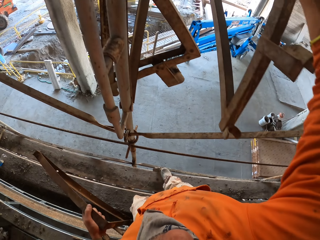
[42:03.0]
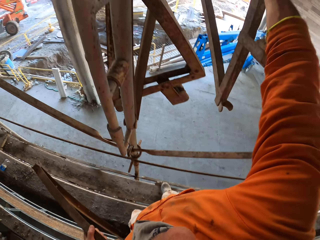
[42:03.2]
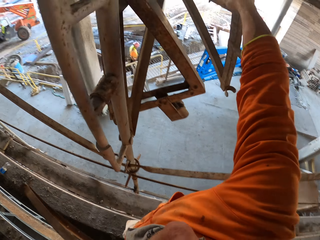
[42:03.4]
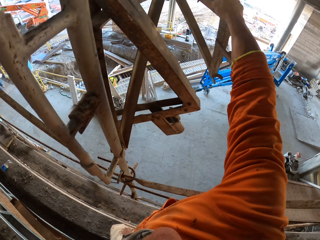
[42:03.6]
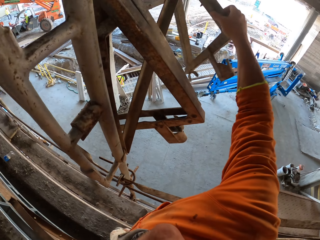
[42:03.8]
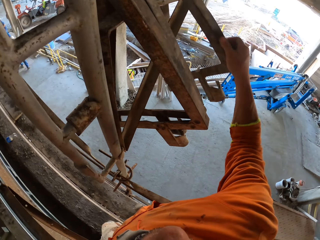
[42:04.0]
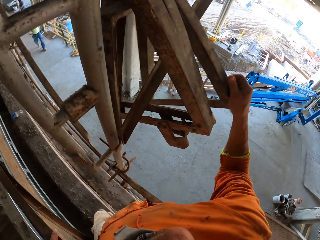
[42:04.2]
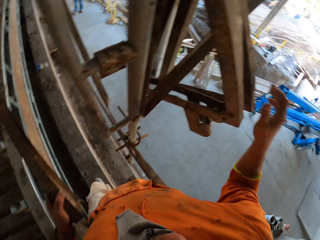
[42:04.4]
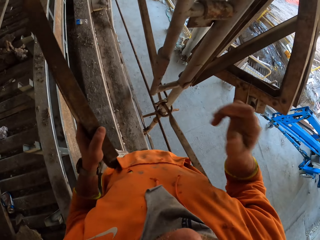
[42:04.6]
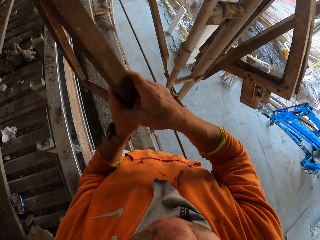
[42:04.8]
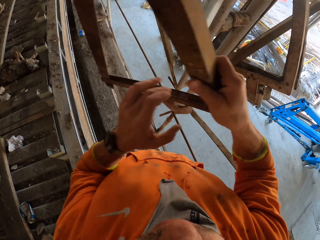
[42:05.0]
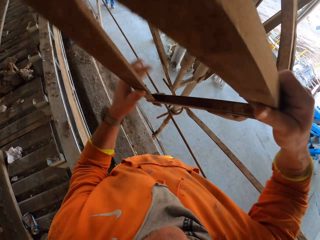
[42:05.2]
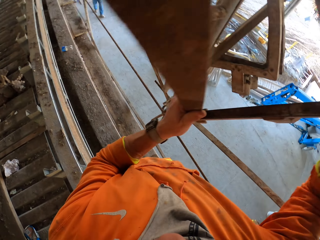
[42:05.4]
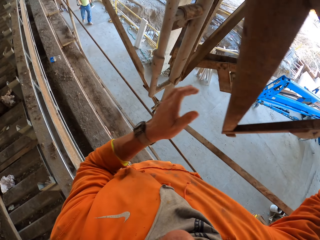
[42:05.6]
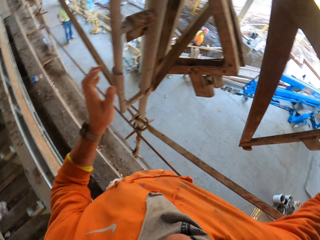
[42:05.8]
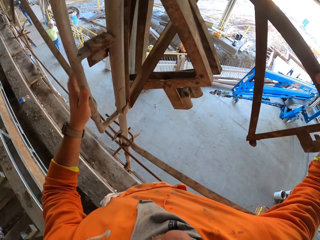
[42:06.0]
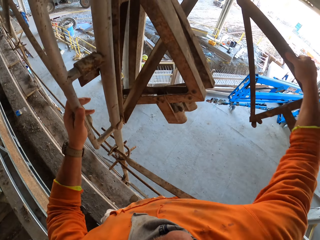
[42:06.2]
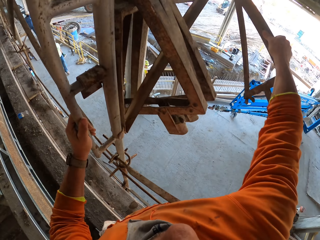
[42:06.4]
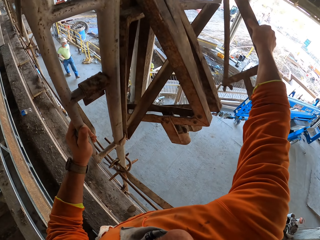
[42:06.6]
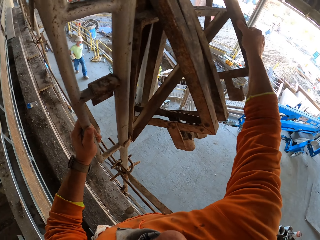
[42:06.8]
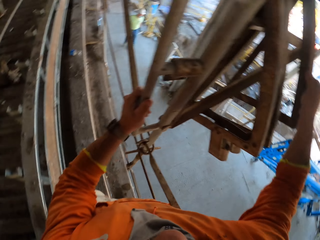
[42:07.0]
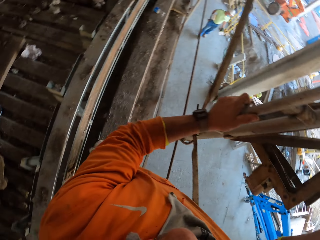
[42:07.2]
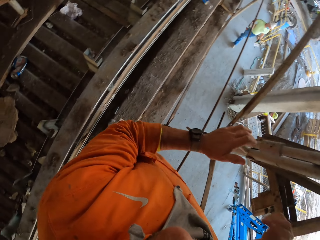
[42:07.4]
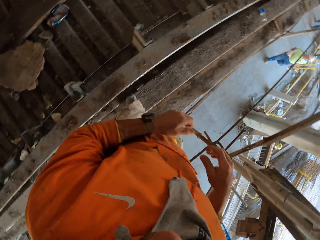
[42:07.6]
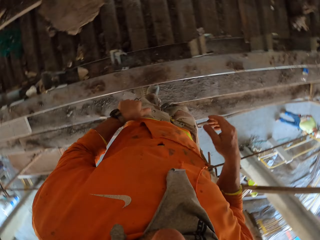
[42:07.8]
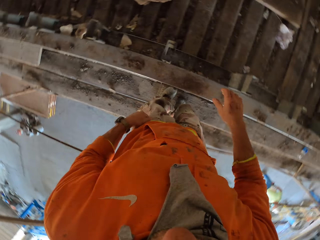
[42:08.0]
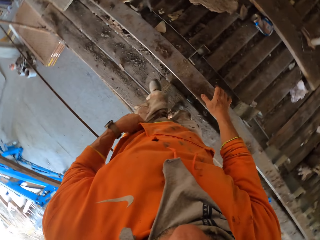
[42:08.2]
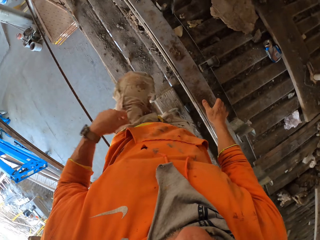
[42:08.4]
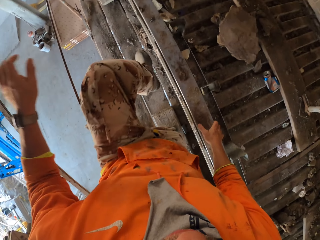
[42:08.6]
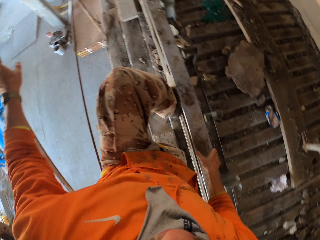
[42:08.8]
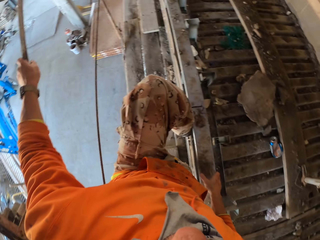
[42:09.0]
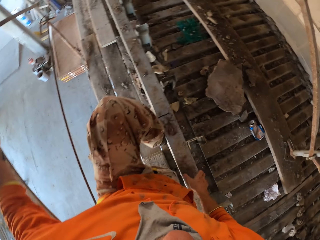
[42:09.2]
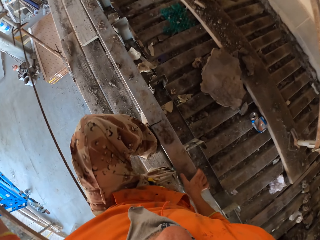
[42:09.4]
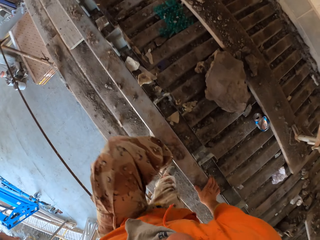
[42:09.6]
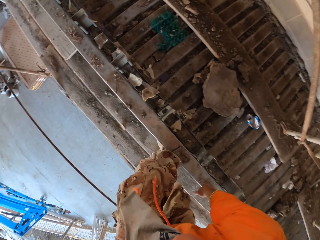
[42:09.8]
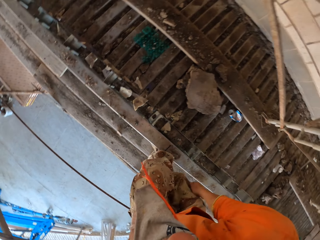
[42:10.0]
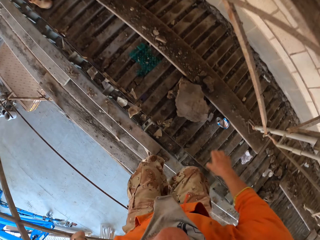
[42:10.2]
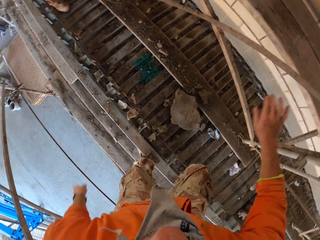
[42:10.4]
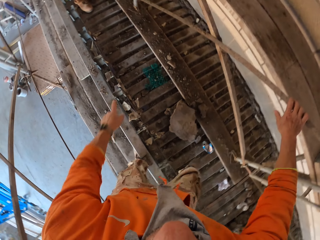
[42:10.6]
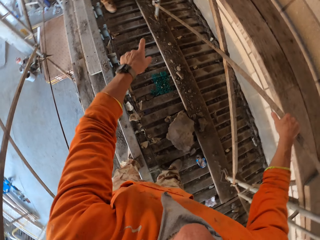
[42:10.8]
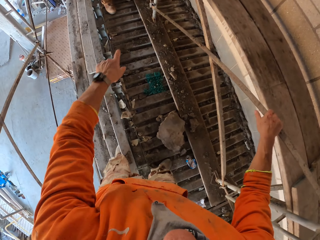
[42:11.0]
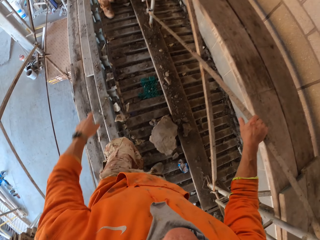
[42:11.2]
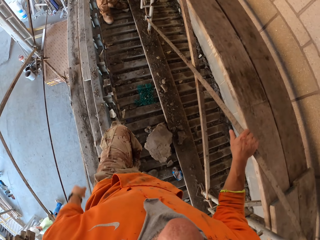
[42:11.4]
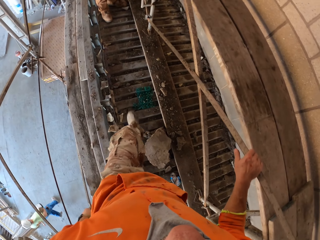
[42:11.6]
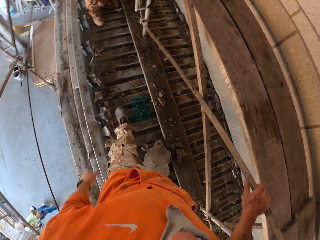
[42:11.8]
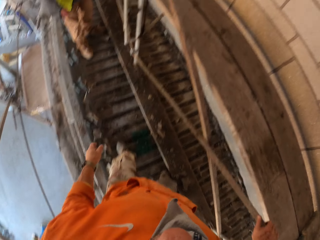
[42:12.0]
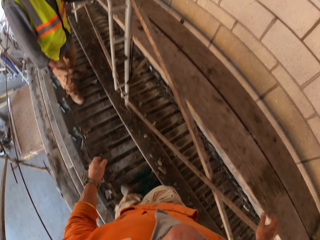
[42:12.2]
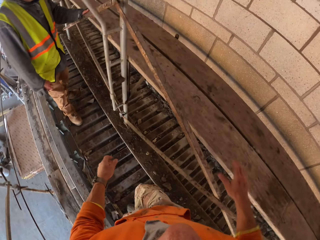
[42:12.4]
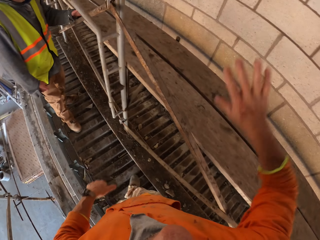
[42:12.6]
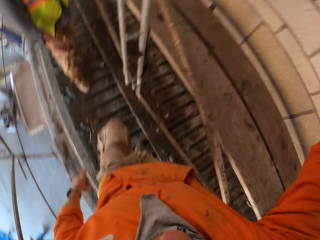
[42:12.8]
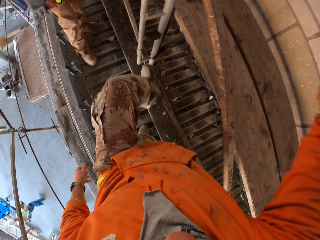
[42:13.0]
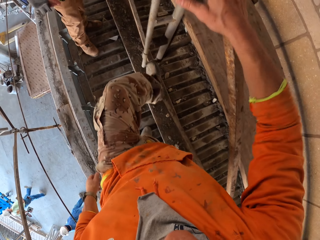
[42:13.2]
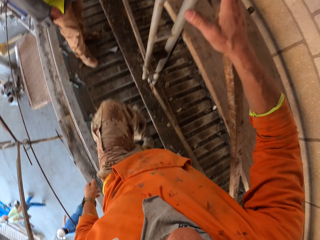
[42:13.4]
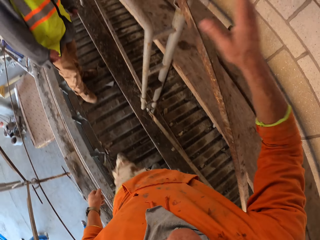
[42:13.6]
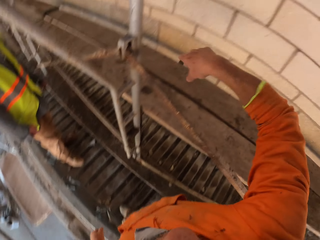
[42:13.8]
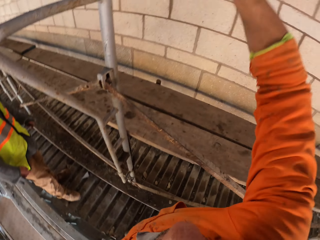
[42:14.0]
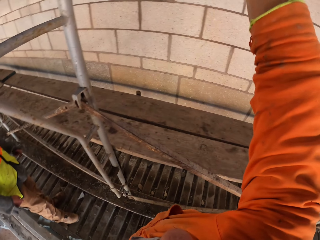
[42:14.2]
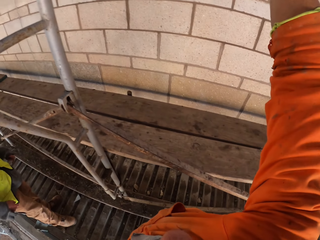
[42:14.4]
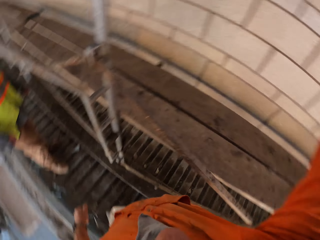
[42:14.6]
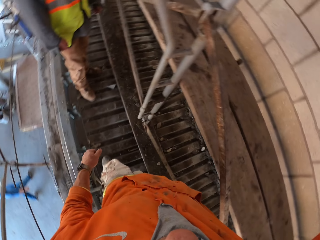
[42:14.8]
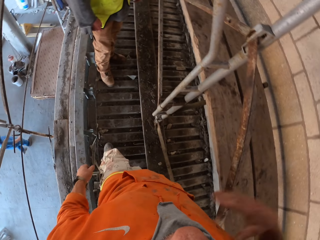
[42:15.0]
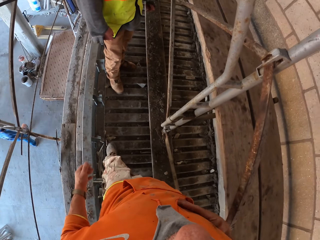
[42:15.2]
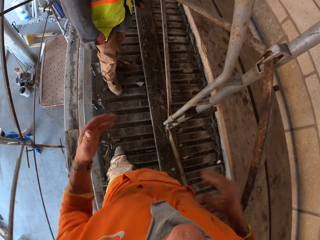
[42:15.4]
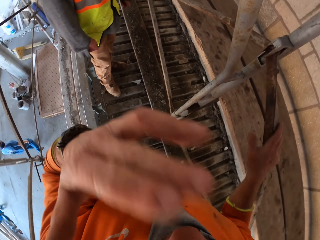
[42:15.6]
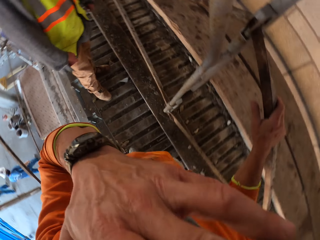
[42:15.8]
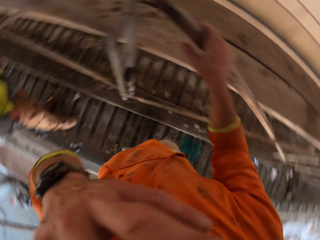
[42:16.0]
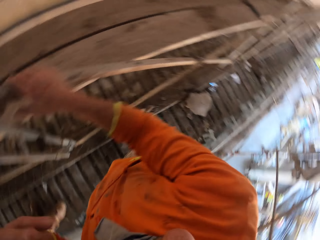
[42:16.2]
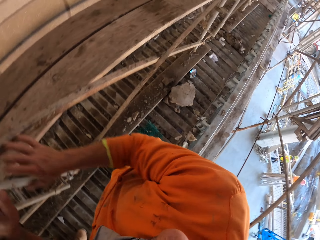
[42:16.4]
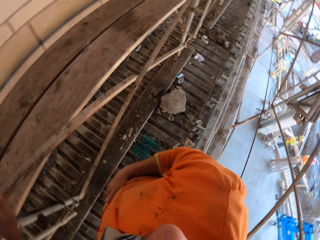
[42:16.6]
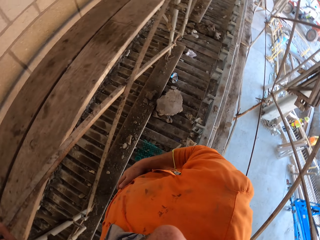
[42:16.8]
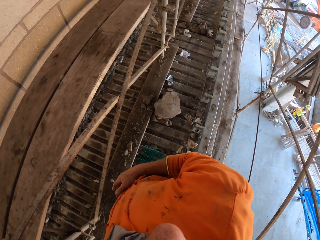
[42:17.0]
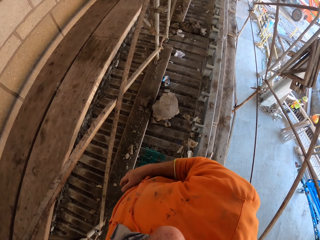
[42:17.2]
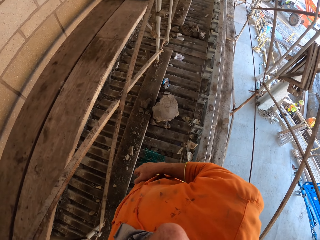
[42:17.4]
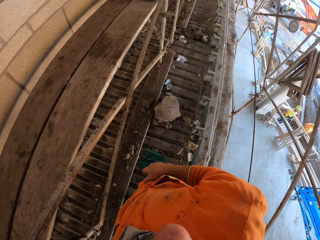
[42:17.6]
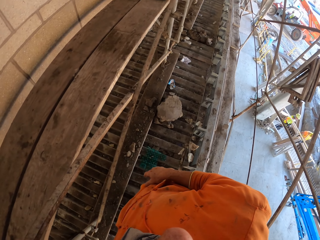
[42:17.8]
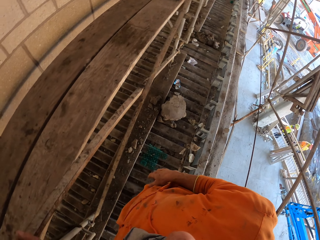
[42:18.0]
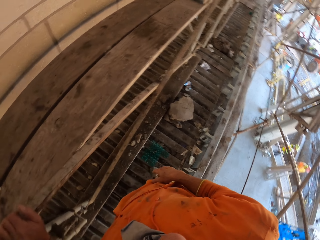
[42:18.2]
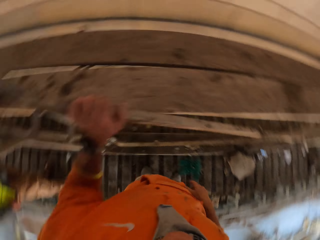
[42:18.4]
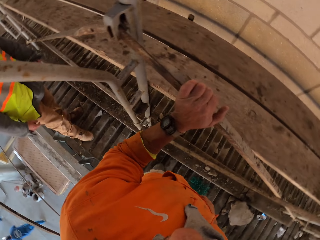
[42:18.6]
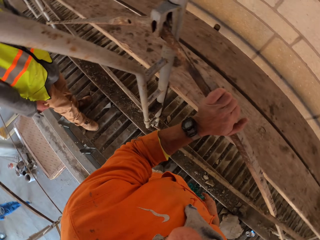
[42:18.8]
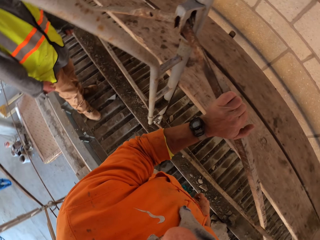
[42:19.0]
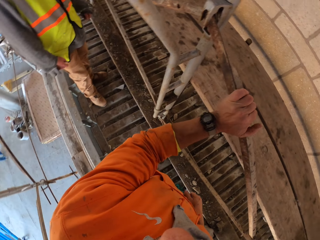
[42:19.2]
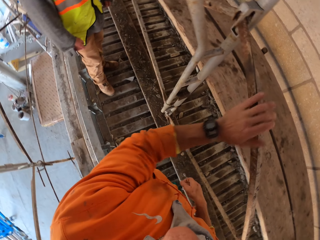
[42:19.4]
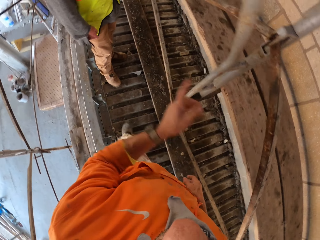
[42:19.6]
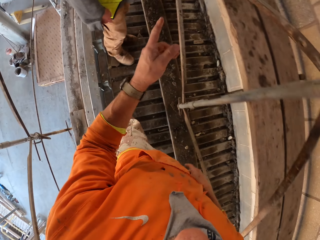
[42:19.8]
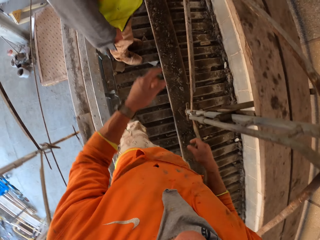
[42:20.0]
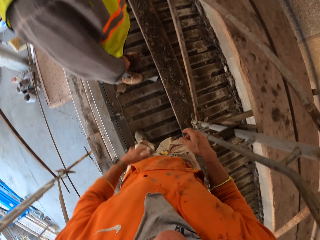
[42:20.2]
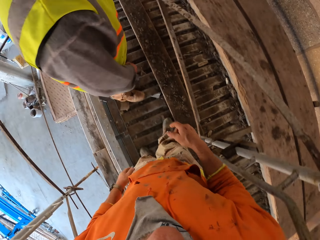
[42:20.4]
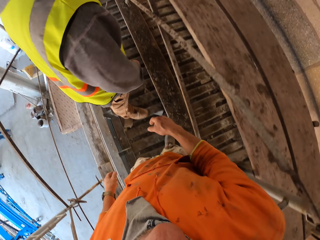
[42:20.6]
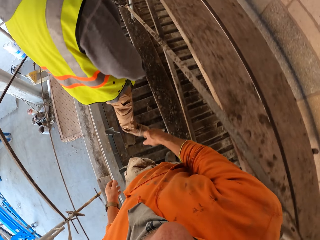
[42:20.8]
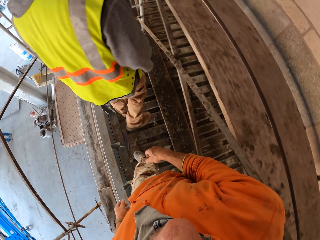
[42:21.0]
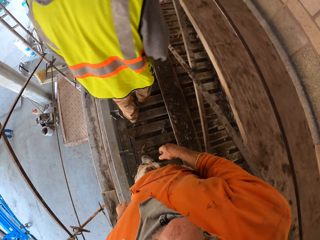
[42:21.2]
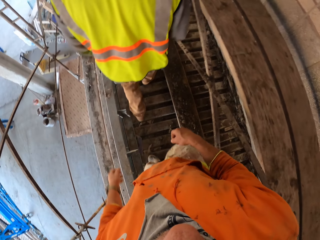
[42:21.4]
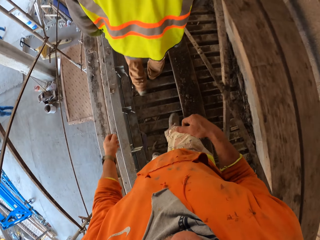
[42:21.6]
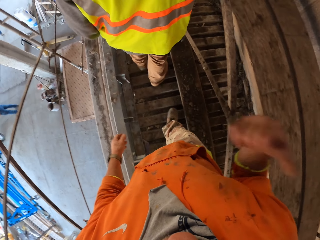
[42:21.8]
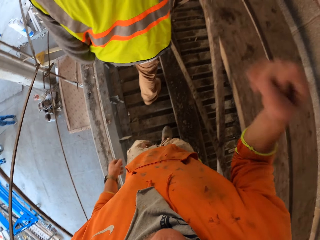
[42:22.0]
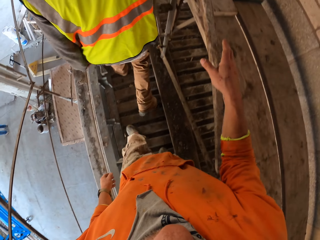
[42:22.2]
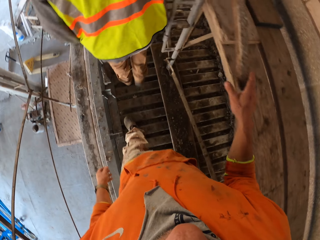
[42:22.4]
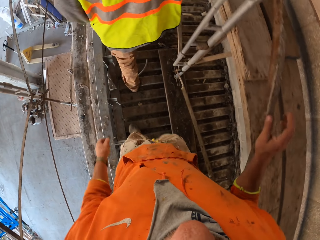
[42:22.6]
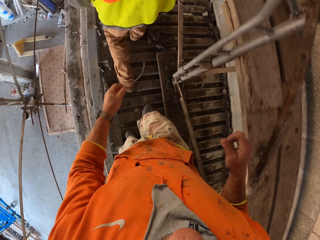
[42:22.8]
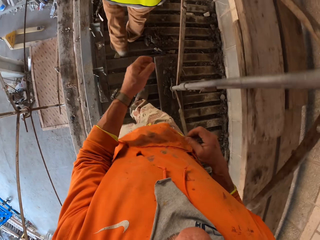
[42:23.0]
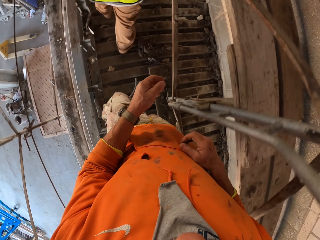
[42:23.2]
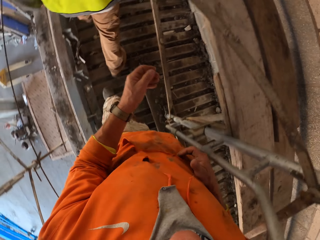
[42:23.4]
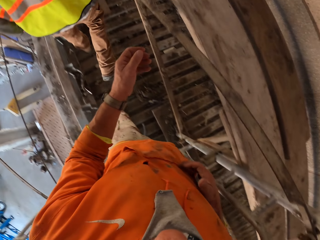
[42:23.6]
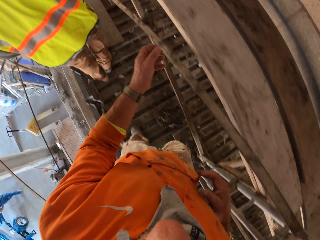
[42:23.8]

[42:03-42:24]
The camera wearer hooks the shelf bracket or metal on another shelf bracket. He exchanges the metal to the other hand. He touches the metal. He adjusts the metal on his hand. He holds the scaffolding. A man walks around. Another man walks around. The camera wearer hangs the metal on the scaffolding. He turns around. He clips on a wooden shelf. He climbs the scaffolding. He holds the scaffolding. He points a finger. He walks around. He repositions a leg, moves a hand. He holds the scaffolding. He touches the scaffolding. He repositions a leg, moves a hand. He rubs the hand on his sweatshirt. He holds the scaffolding. He talks to a man. He touches the face. He turns around. He looks around. He removes the hand from the scaffolding. He walks around. Another man walks around. The camera wearer holds the scaffolding. He removes the hand from the scaffolding.
